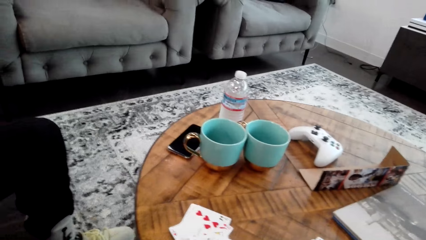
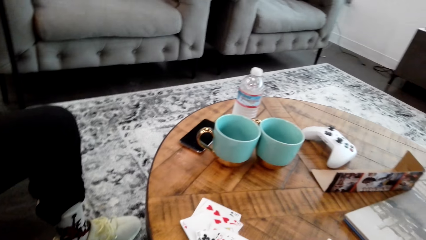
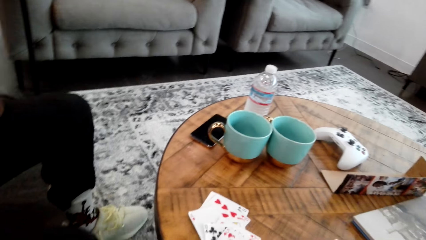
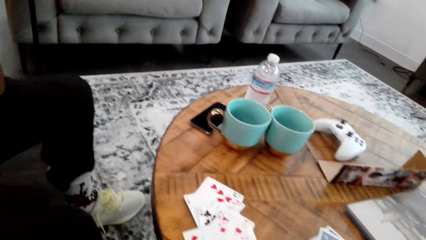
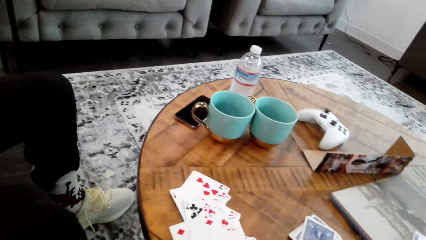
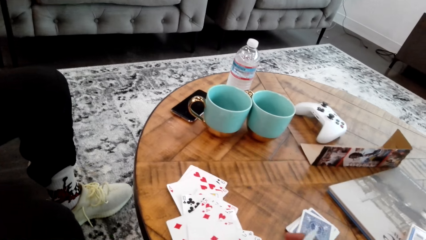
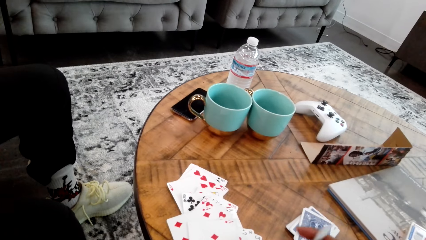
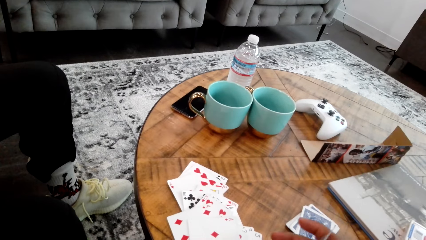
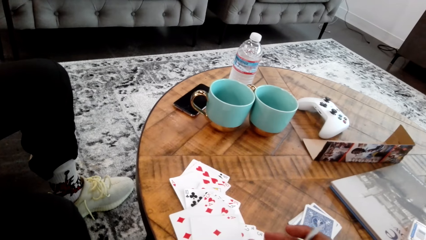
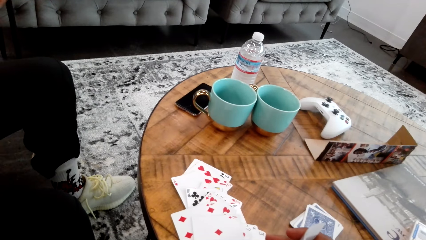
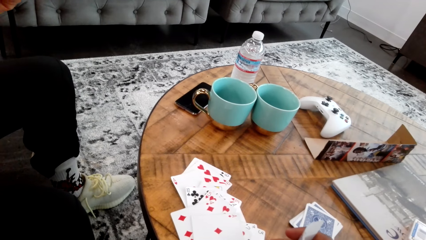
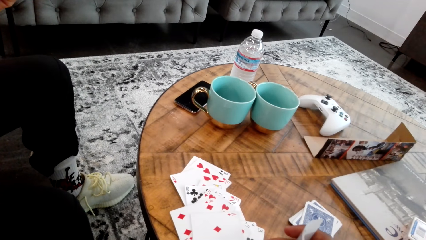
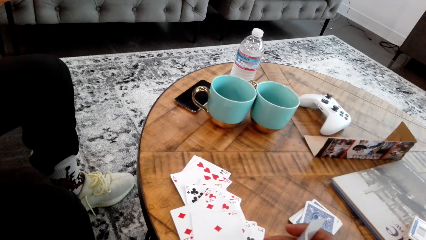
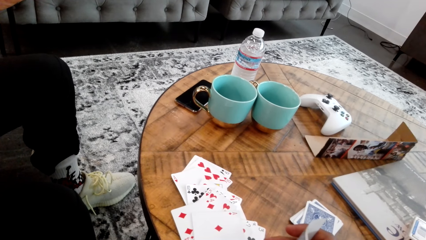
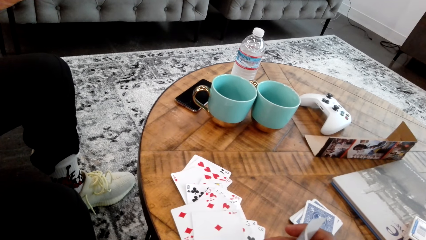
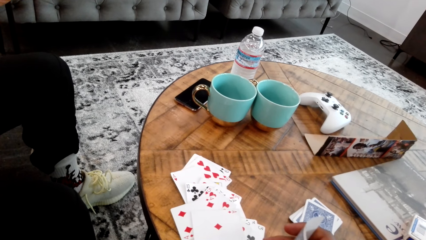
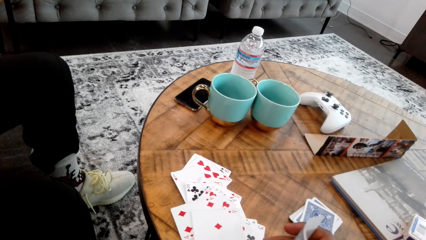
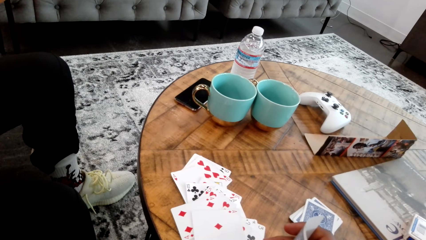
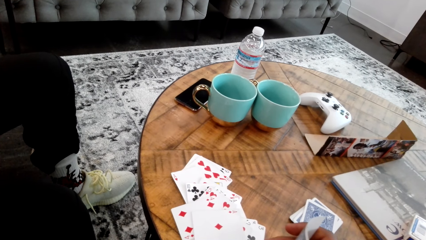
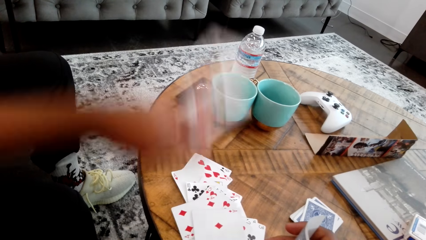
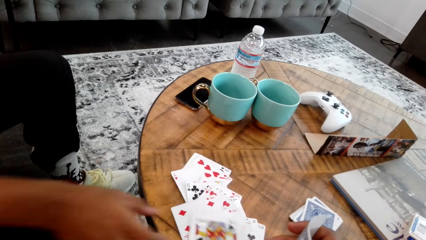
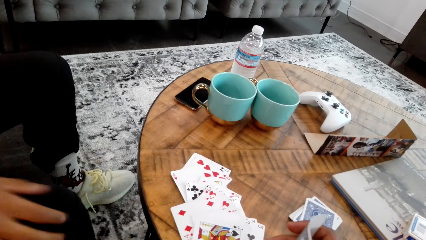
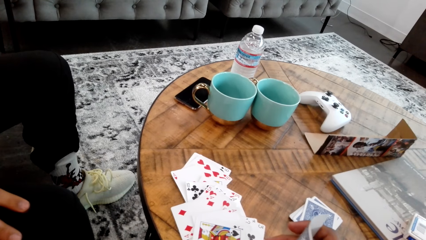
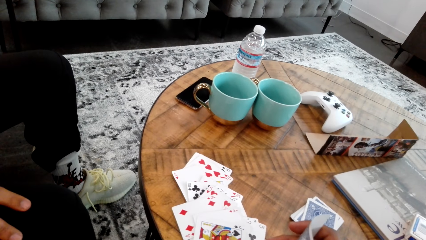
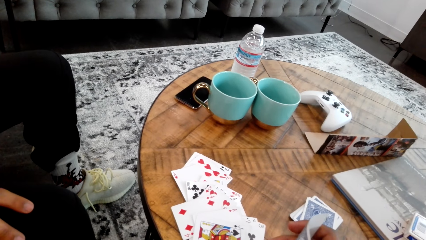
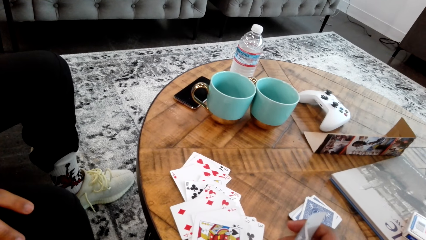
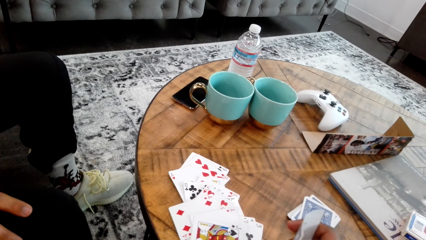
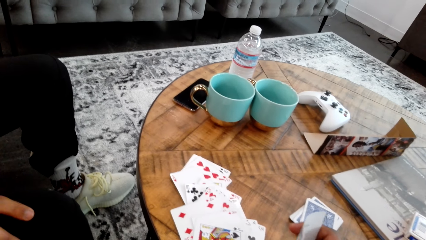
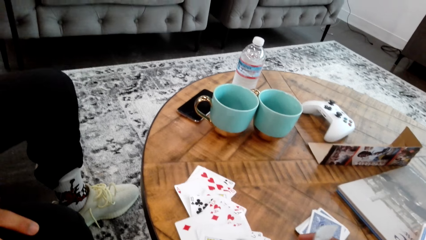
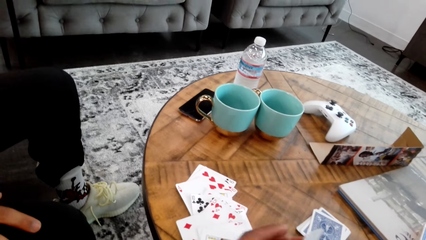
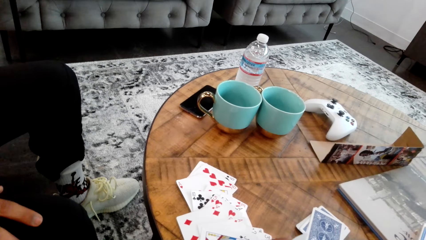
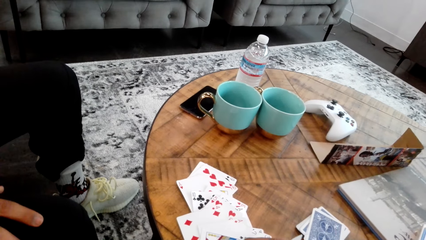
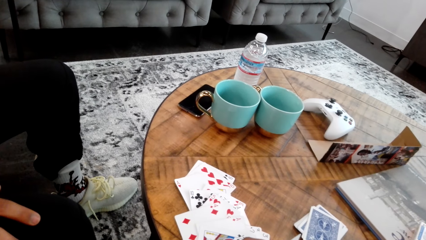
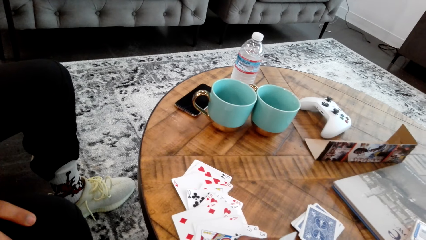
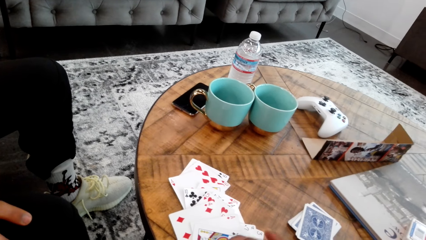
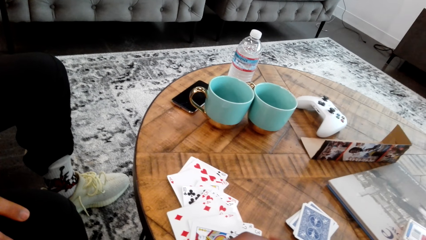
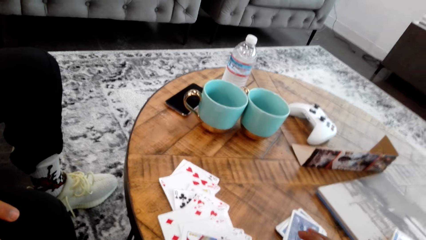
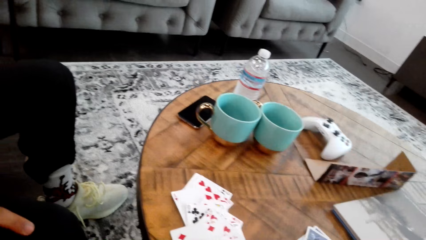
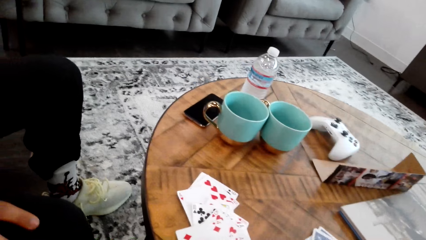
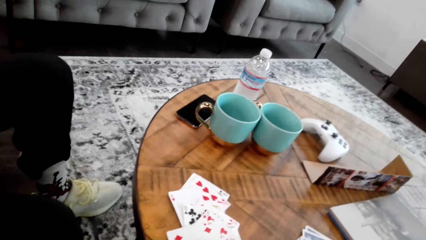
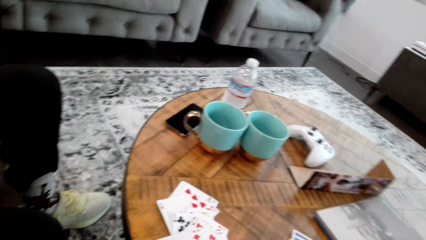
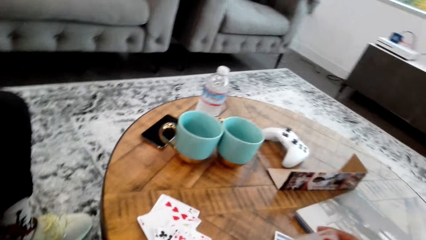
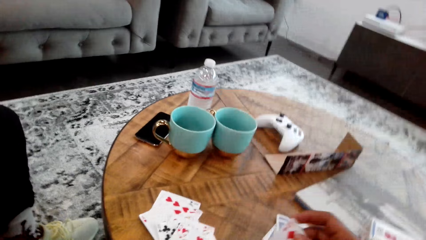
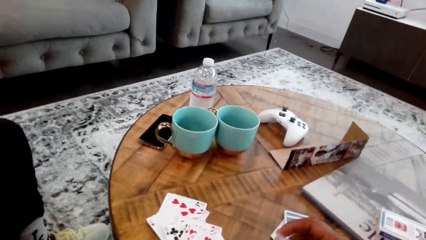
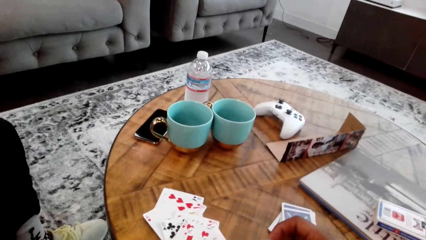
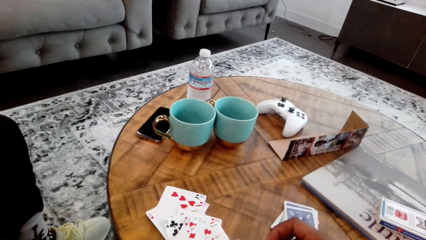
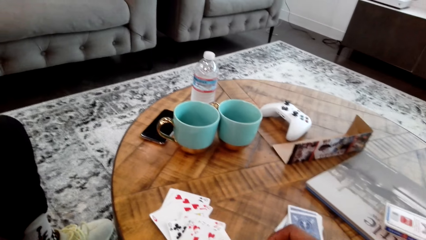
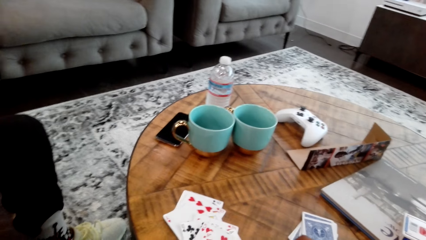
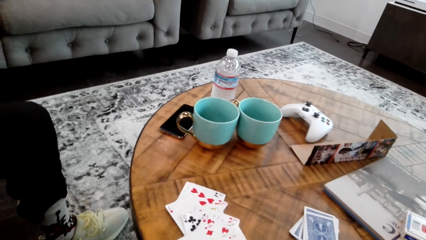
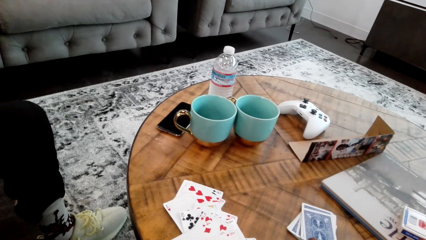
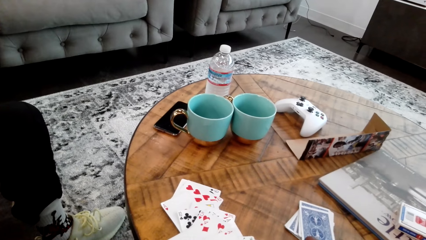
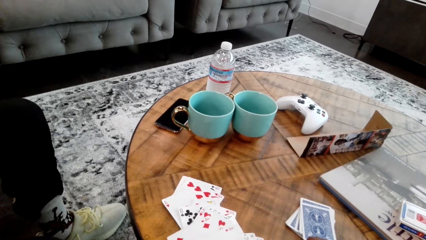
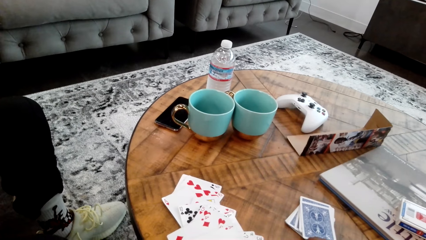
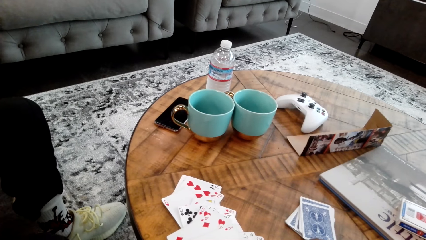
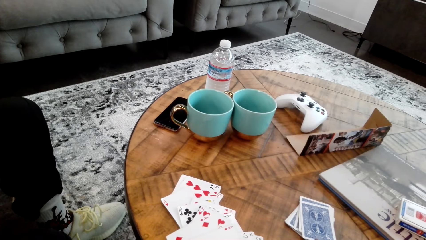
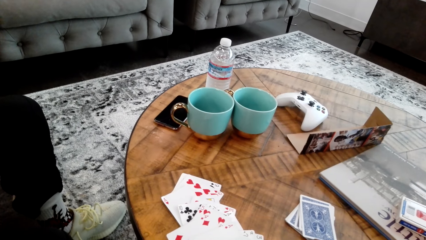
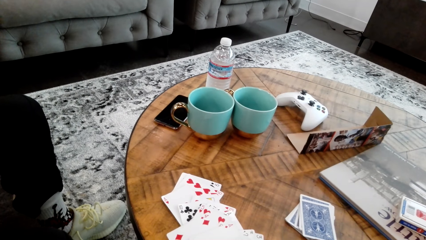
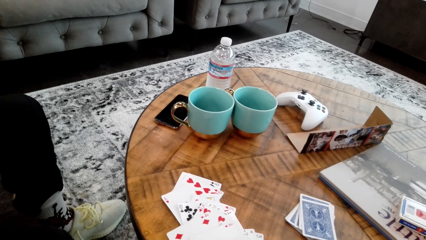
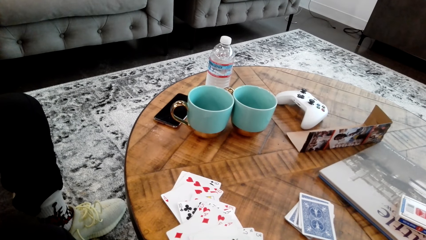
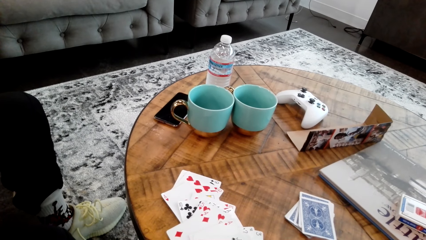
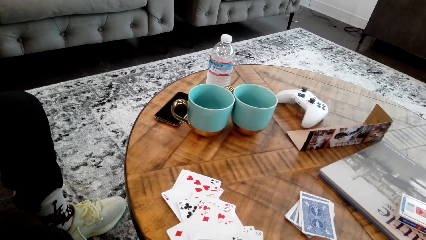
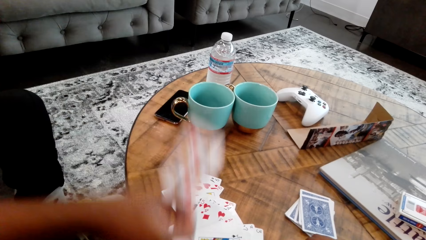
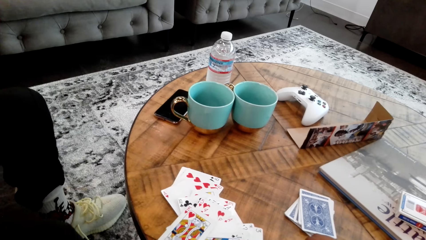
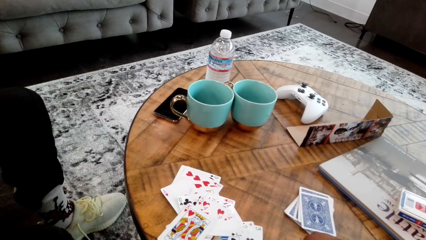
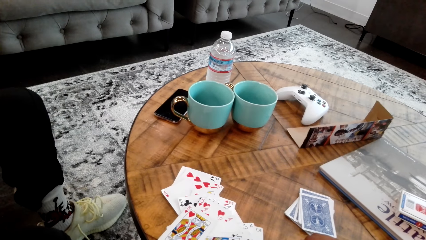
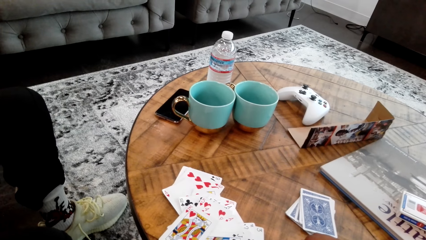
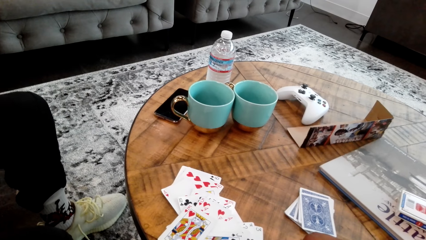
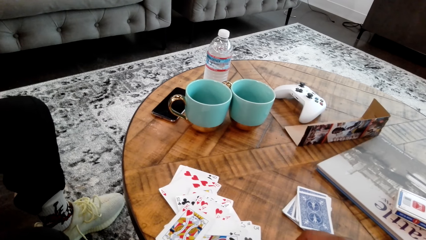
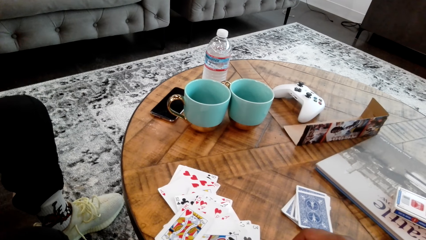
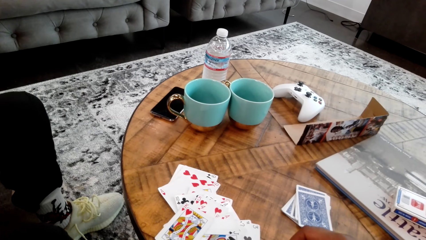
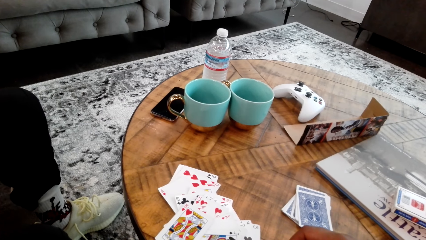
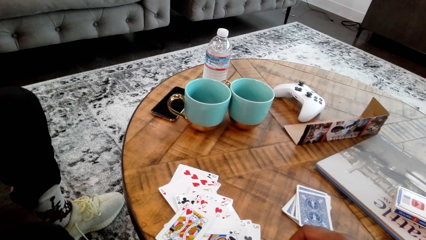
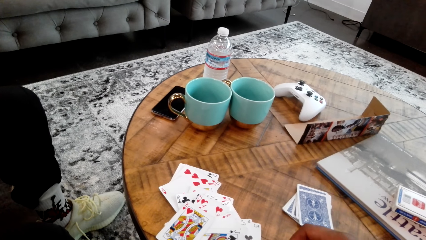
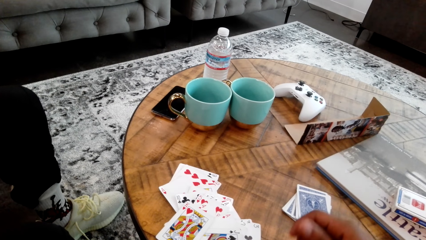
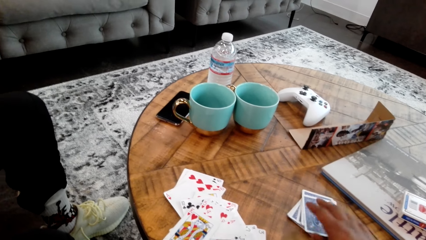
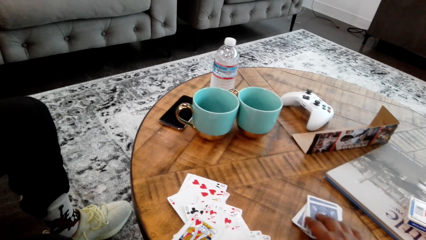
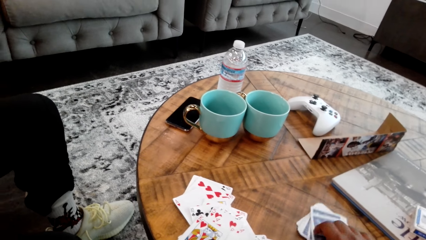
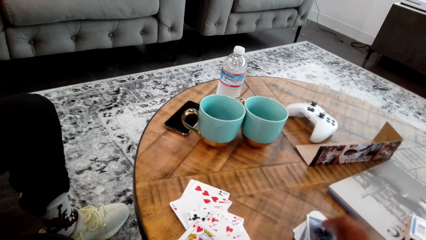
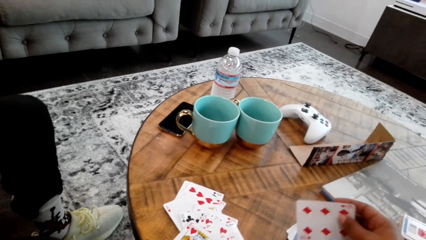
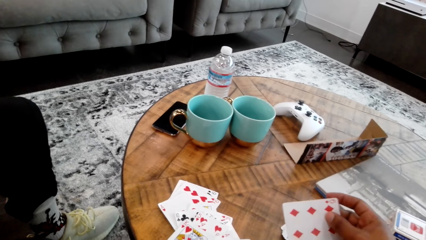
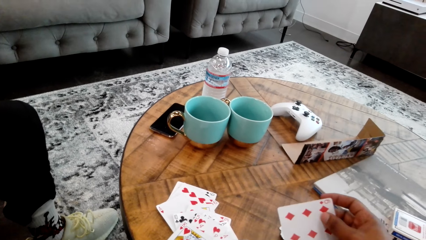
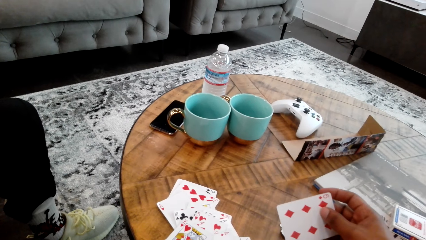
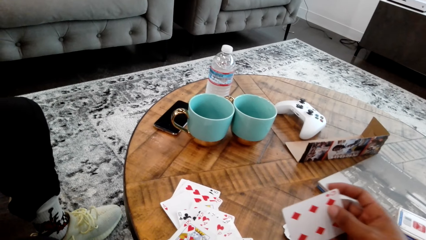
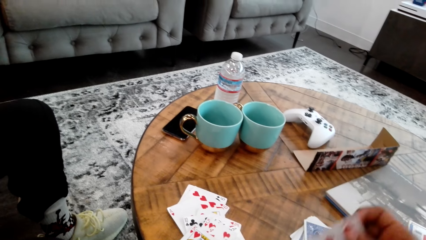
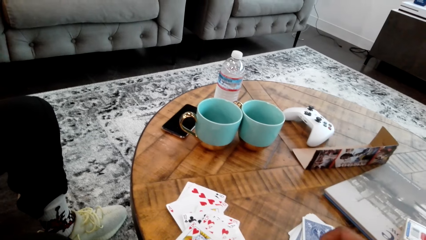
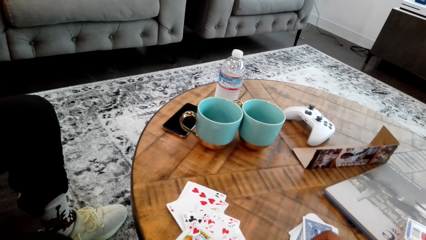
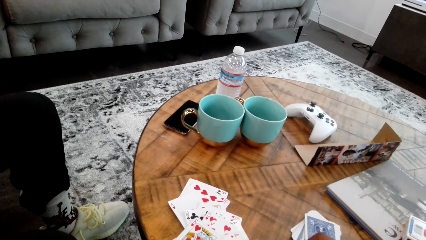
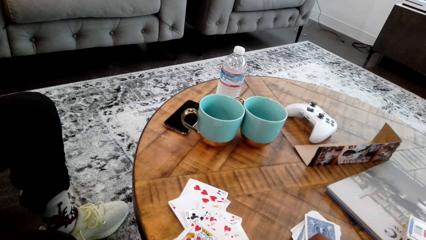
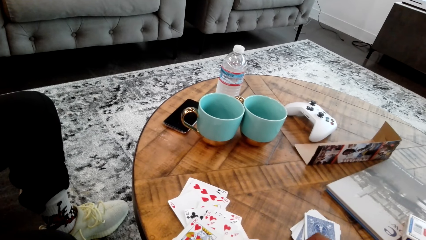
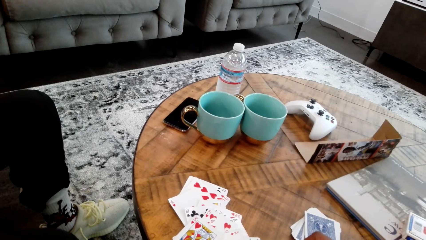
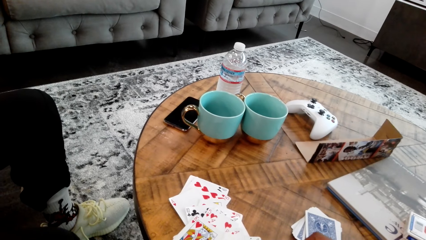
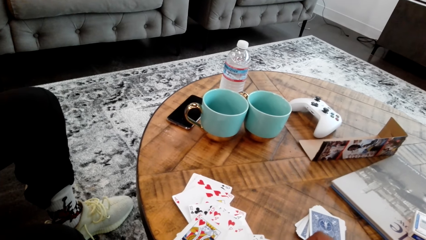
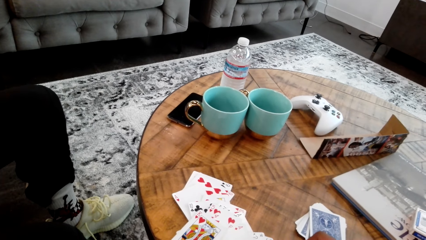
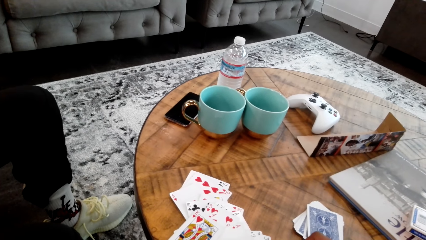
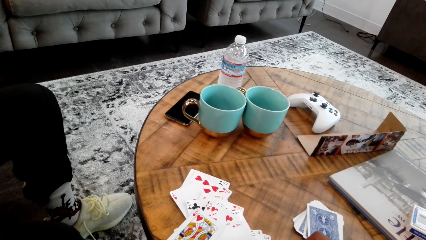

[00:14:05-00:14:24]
A man does something. The man places the card on the table. The man places the card on the table again. The camera wearer picks the card from the table.
